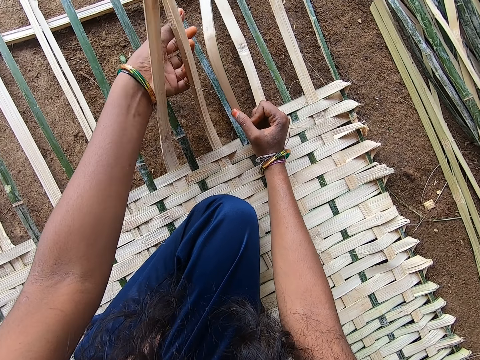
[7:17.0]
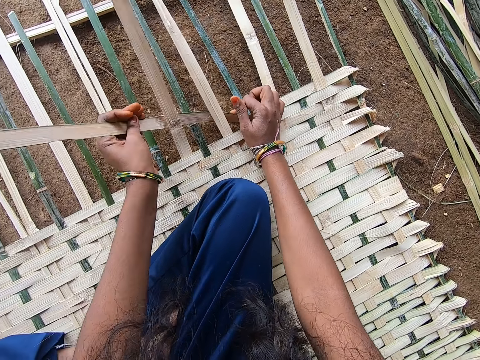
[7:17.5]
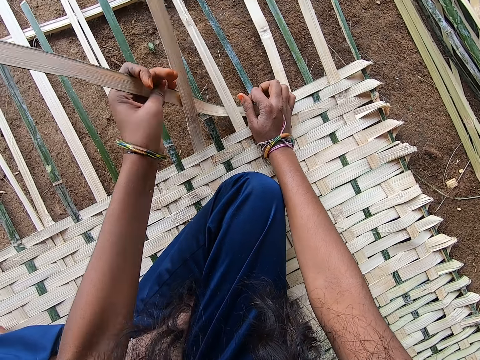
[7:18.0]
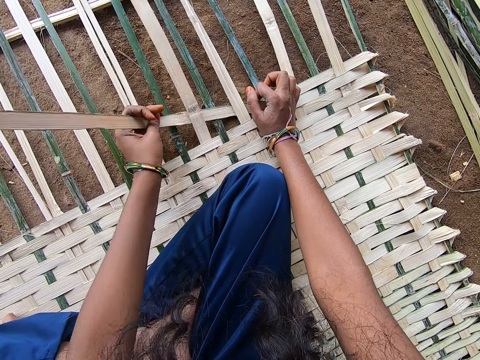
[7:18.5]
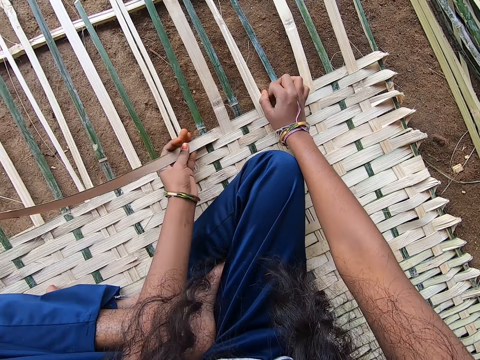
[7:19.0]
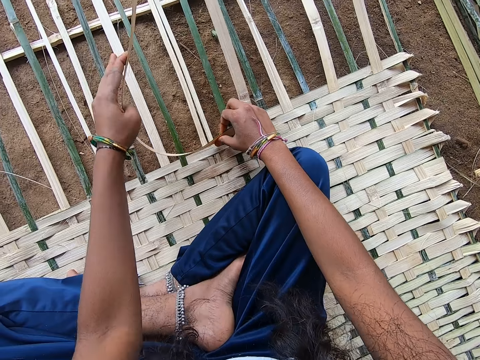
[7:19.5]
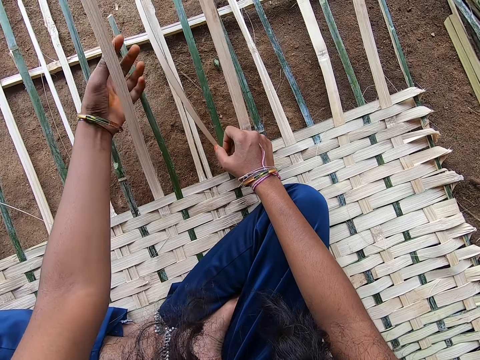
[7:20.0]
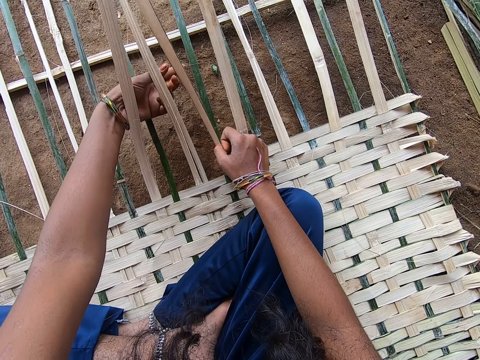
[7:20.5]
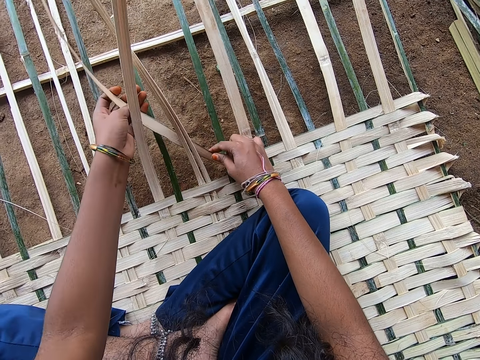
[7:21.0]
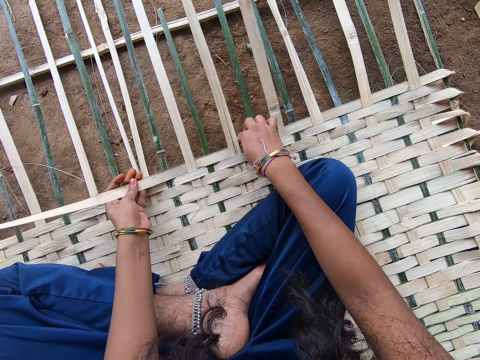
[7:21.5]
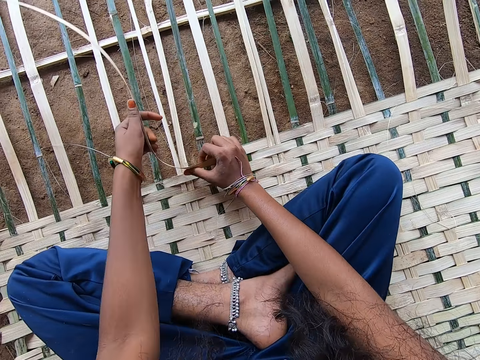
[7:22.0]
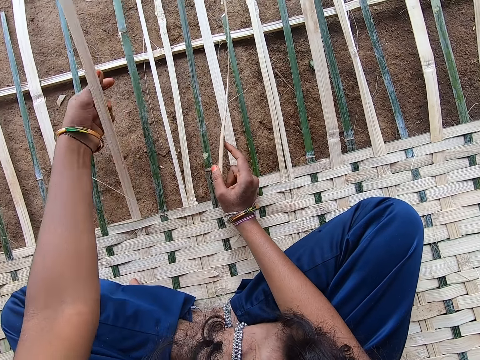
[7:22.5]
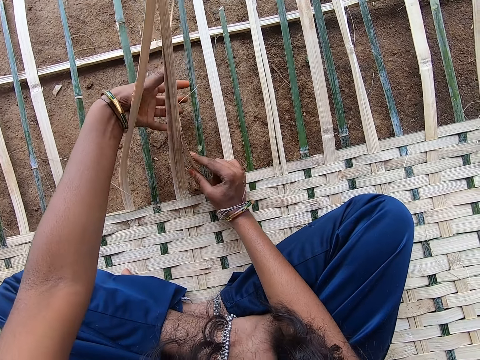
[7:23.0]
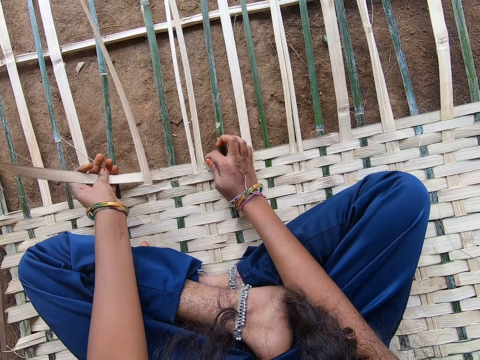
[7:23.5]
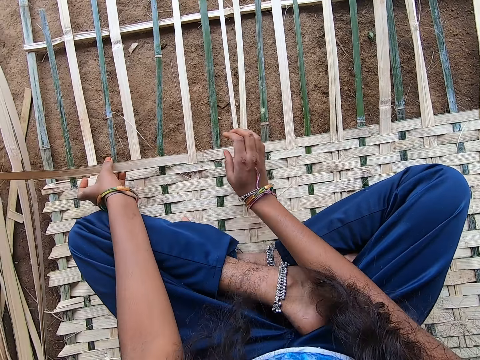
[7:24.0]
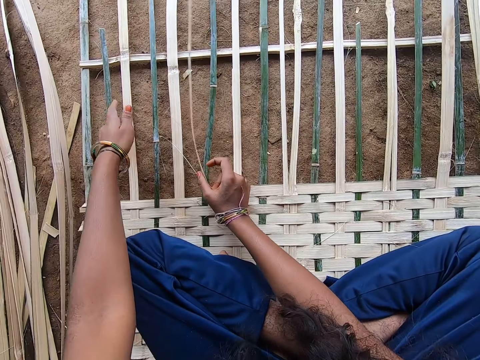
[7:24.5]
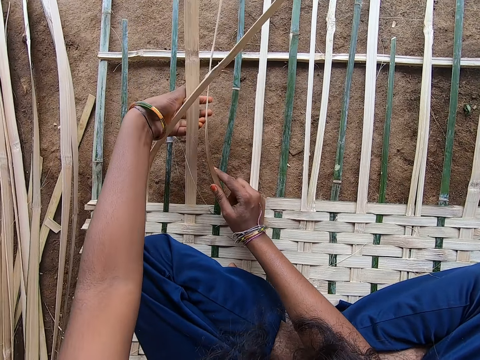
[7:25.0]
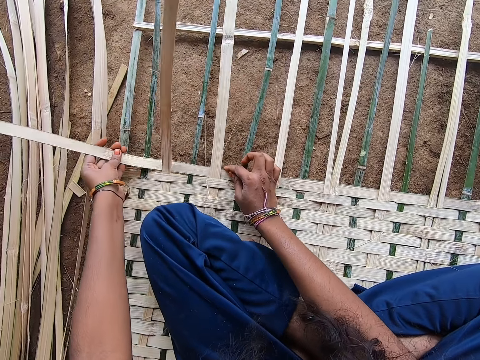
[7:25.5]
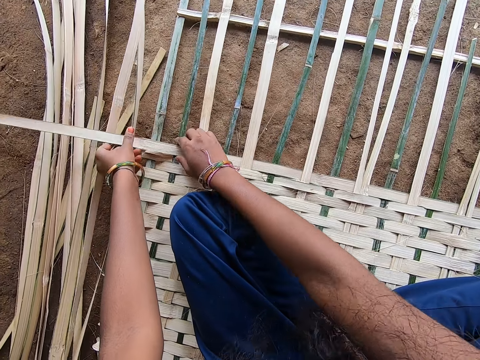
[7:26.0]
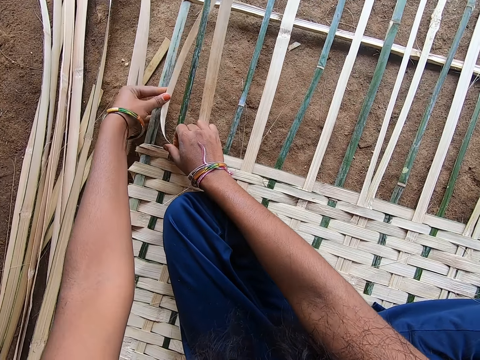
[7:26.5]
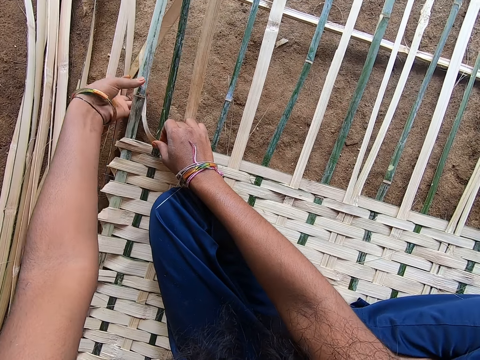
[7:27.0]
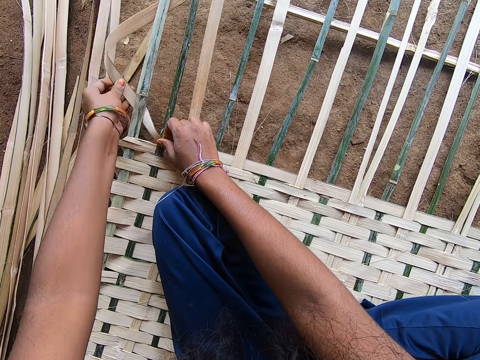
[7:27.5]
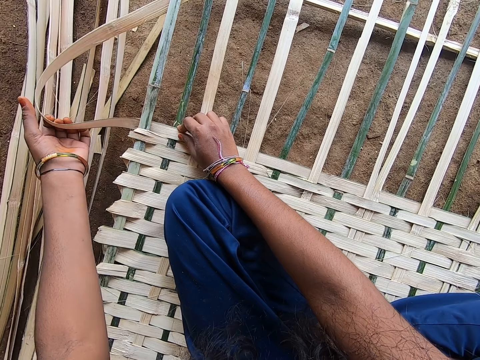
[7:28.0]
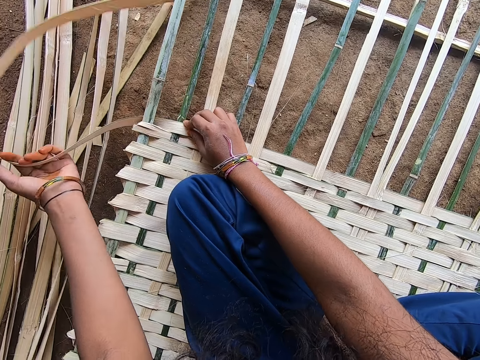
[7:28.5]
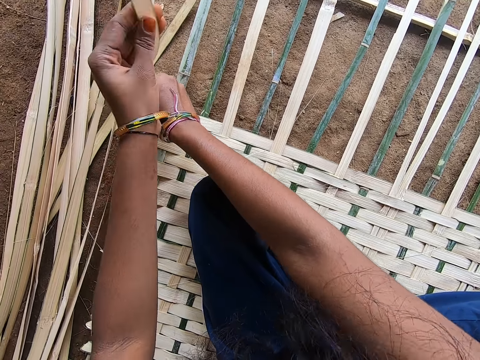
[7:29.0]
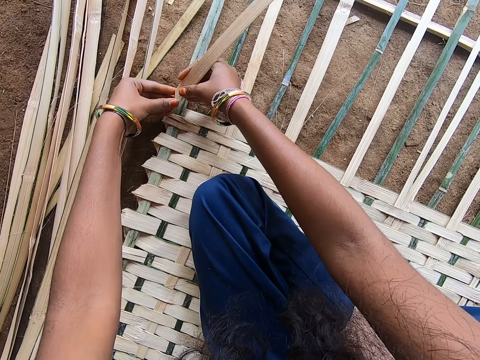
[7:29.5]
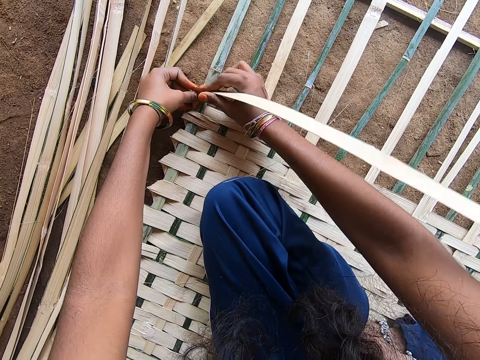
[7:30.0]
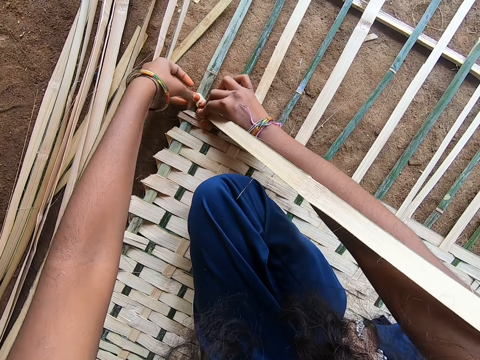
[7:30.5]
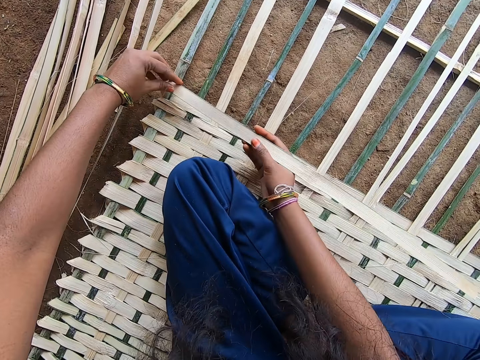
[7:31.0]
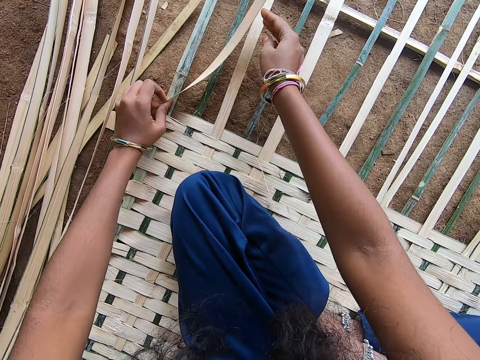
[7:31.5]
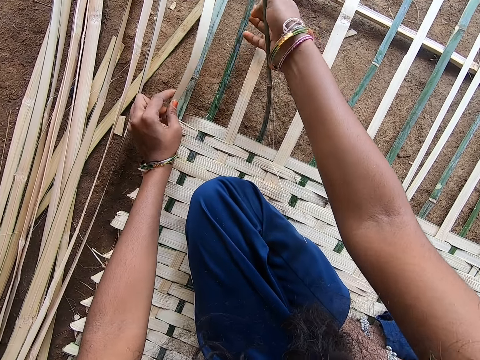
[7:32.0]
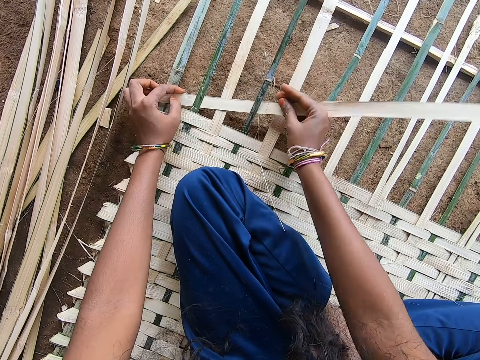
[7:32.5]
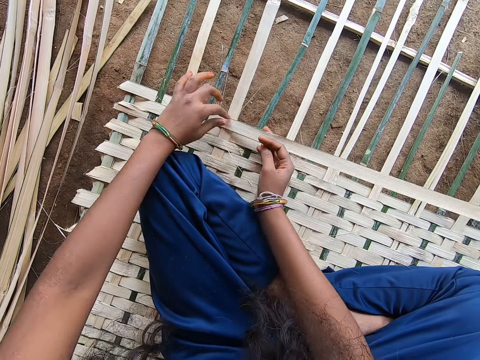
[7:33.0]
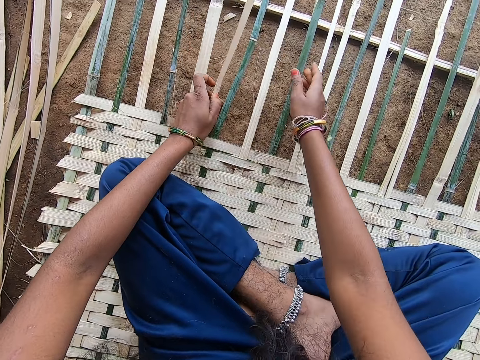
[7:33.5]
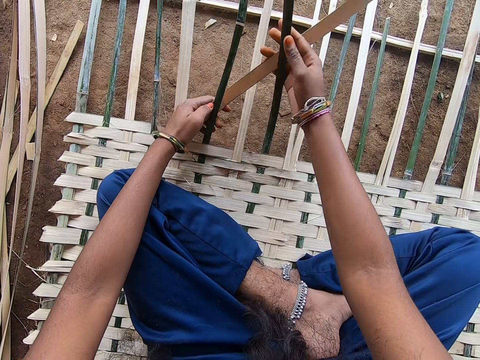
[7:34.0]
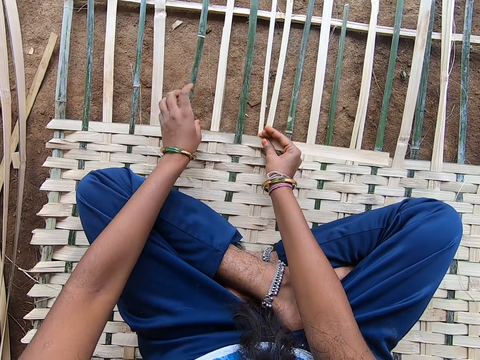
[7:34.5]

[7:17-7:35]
The camera wearer folds a reed. They weave a mat with the reed.

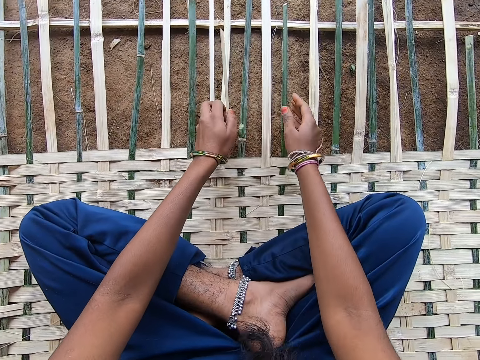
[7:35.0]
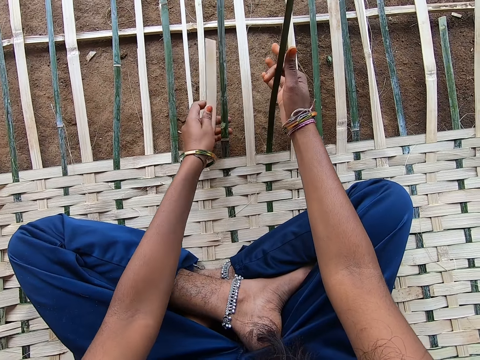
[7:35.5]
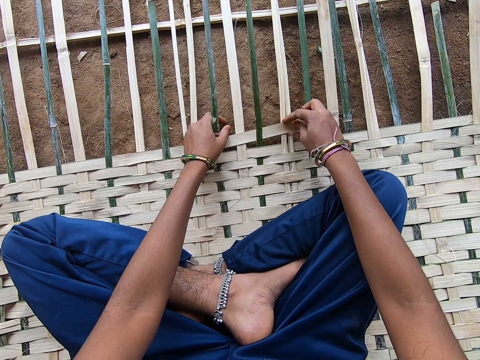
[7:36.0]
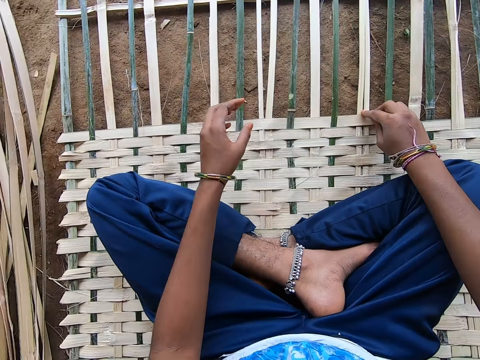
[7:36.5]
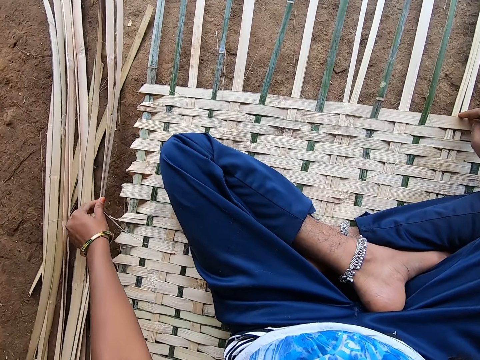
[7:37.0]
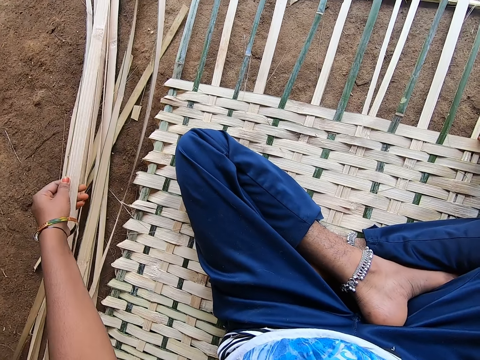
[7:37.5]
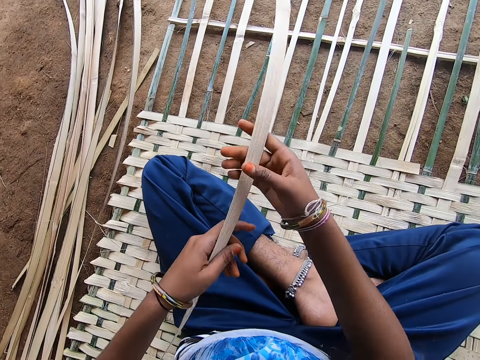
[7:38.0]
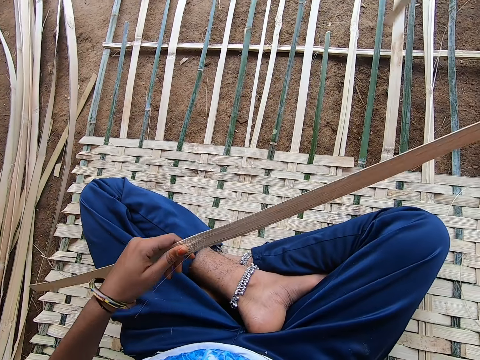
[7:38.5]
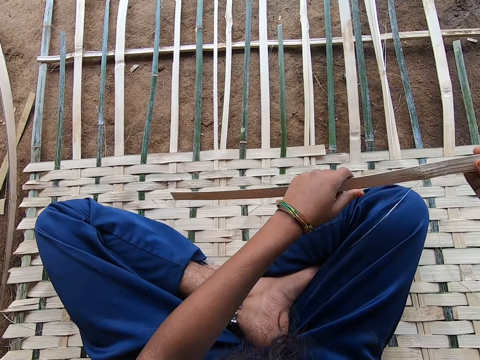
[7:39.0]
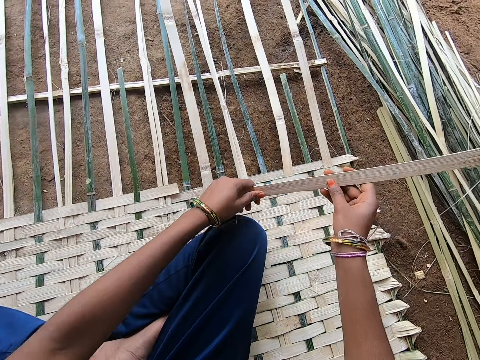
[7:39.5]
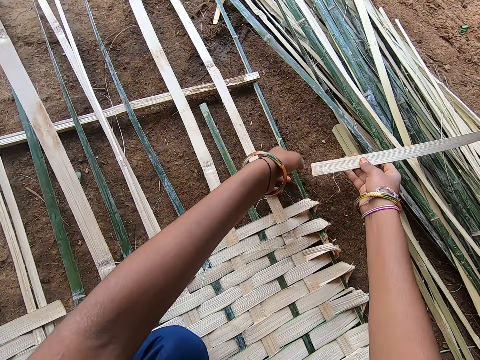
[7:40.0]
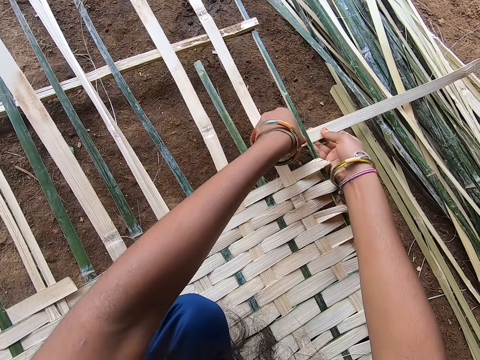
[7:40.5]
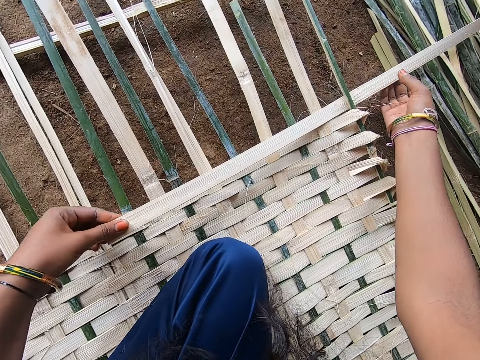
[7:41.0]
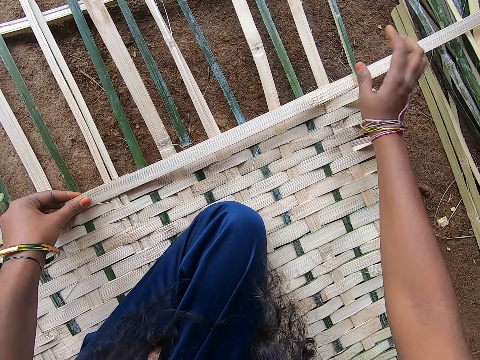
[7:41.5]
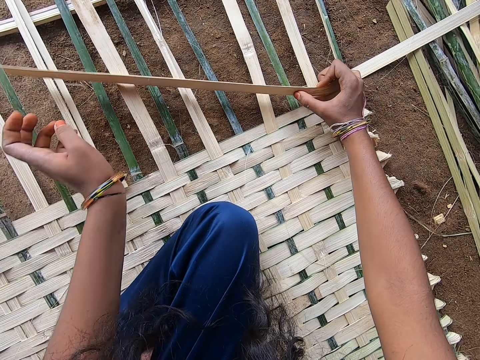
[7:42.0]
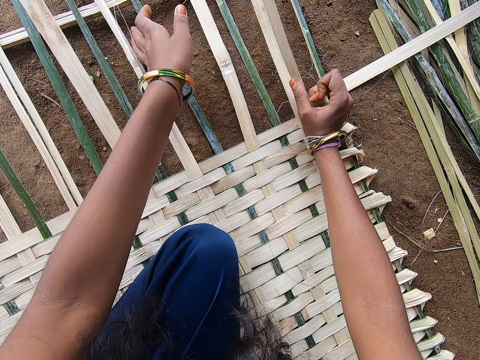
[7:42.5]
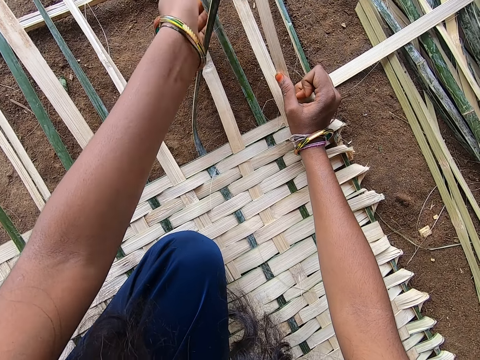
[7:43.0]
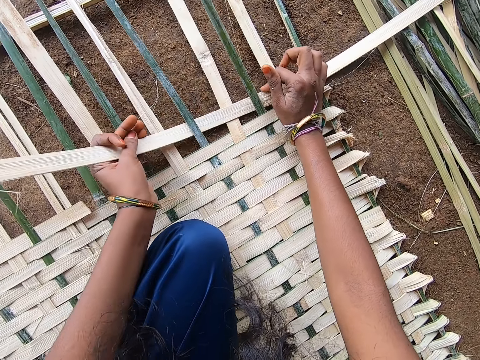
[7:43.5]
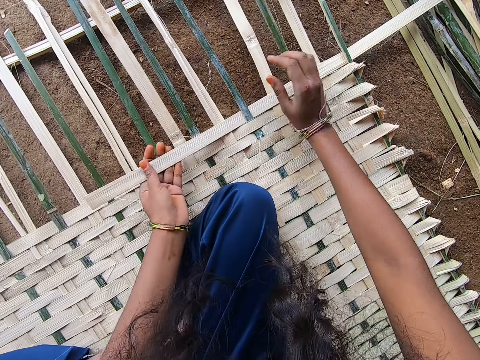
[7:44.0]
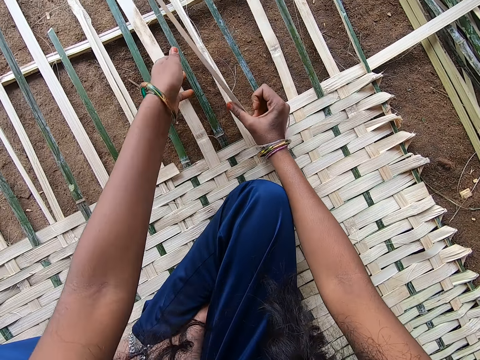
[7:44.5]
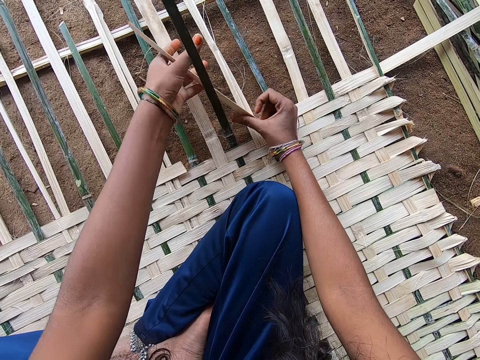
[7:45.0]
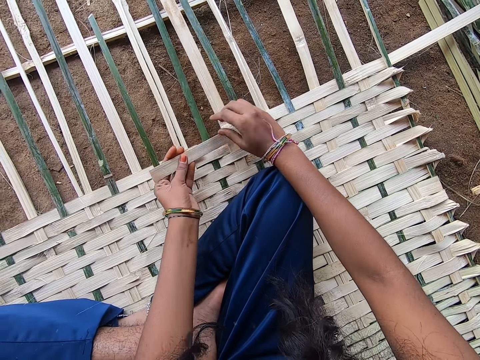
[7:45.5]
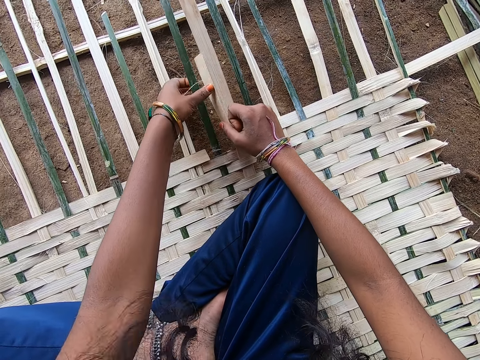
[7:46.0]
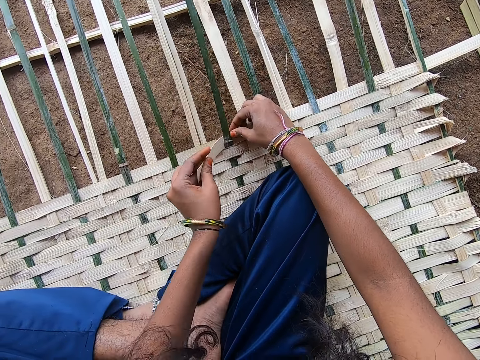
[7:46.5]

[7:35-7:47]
The camera wearer picks a reed strand on the cluster. They adjust the reed. They weave a mat with the reed.
